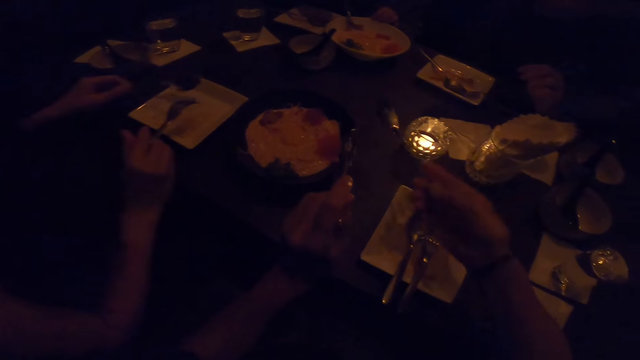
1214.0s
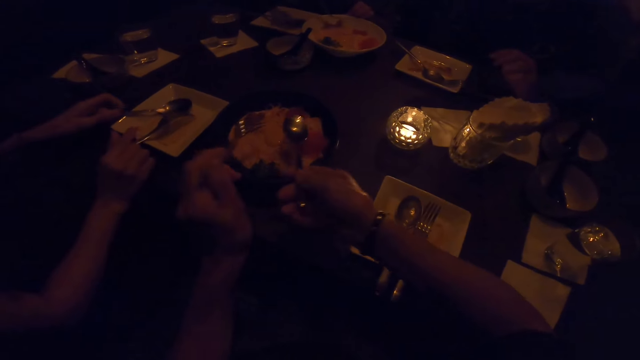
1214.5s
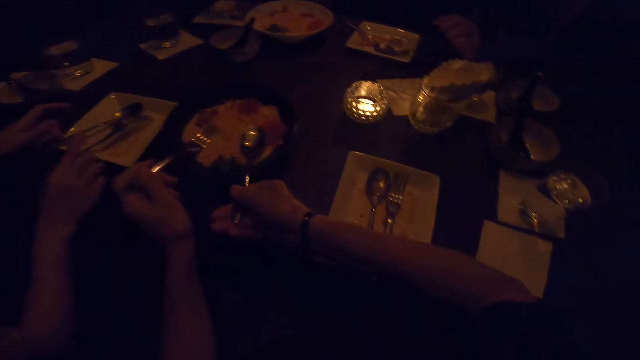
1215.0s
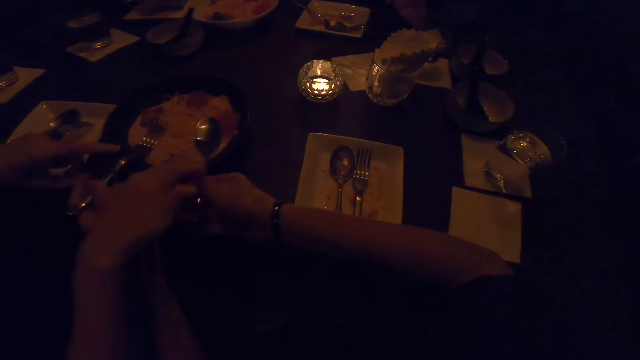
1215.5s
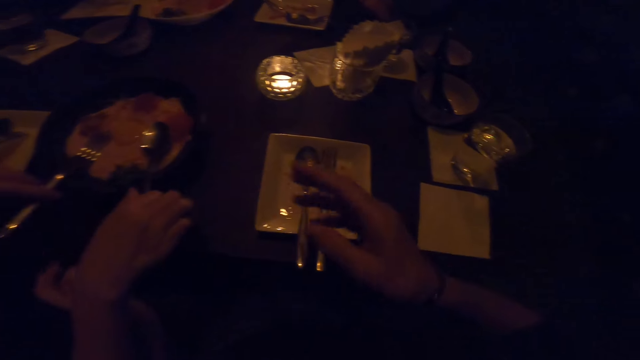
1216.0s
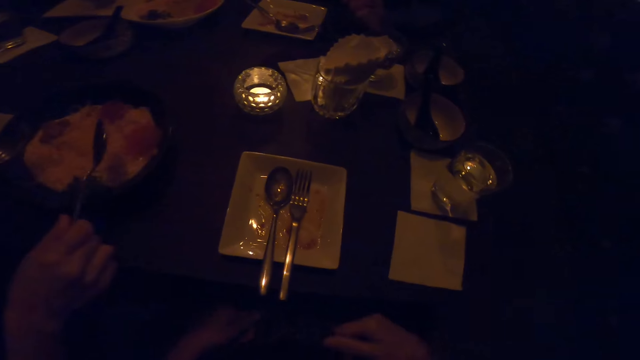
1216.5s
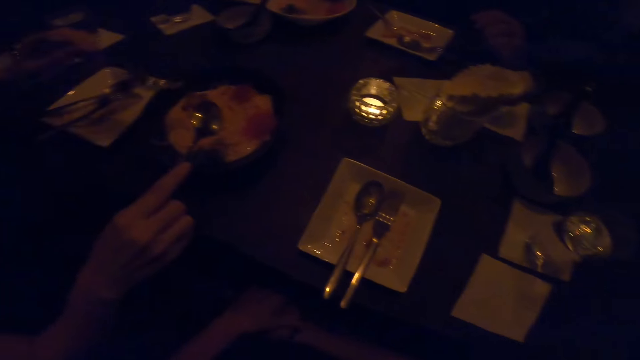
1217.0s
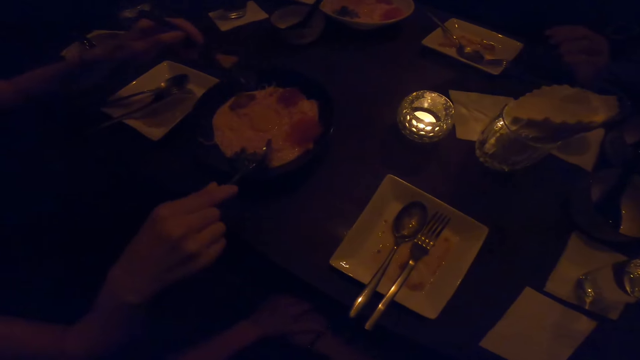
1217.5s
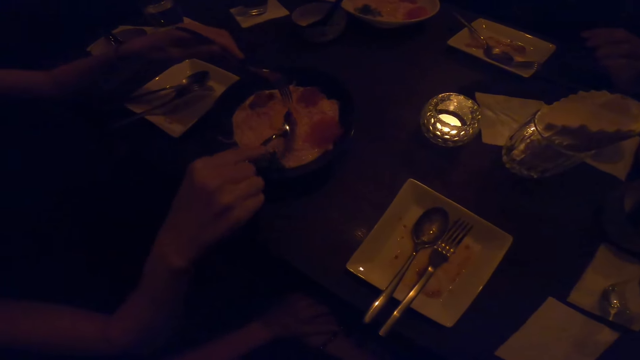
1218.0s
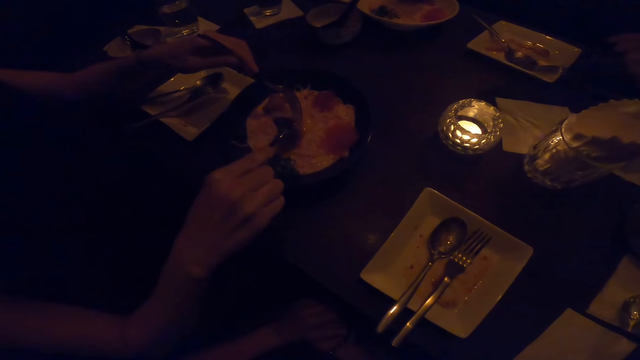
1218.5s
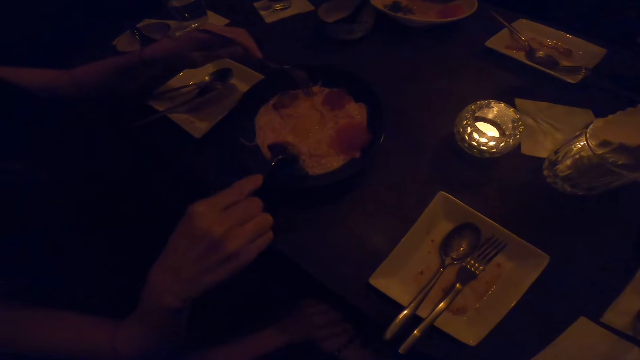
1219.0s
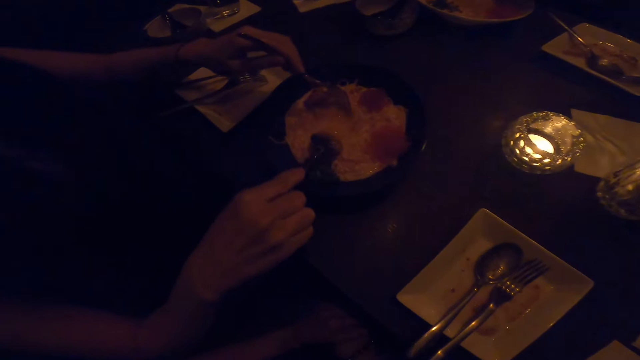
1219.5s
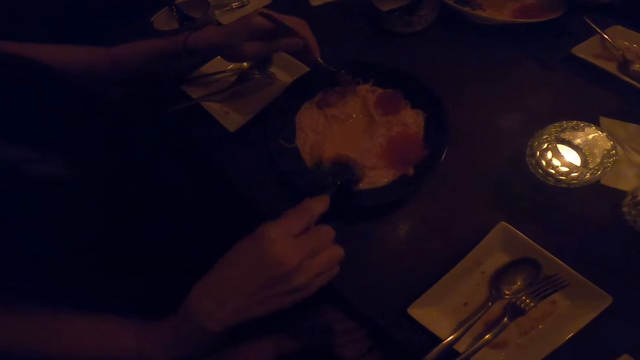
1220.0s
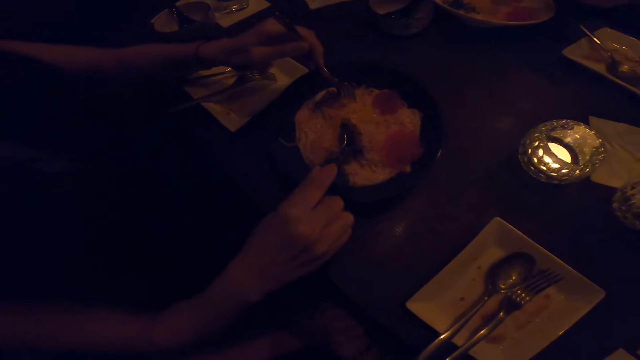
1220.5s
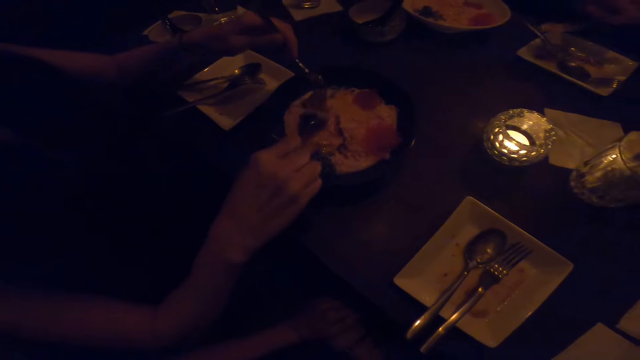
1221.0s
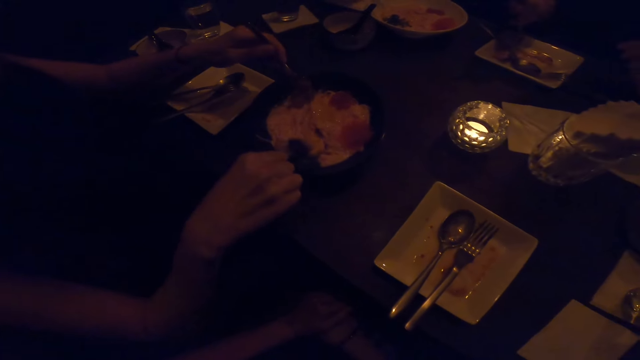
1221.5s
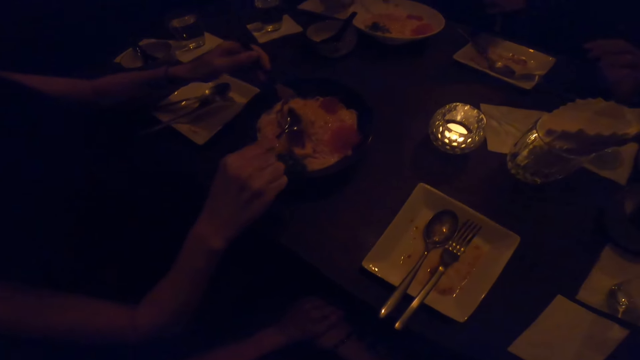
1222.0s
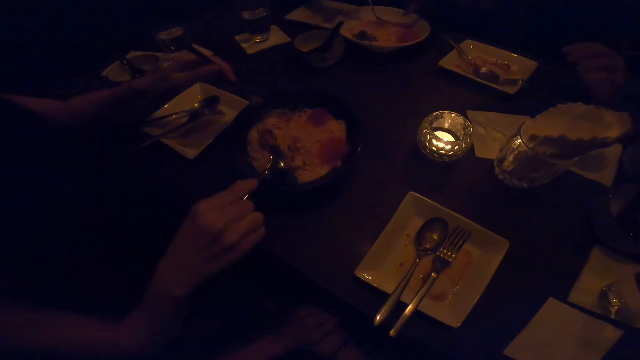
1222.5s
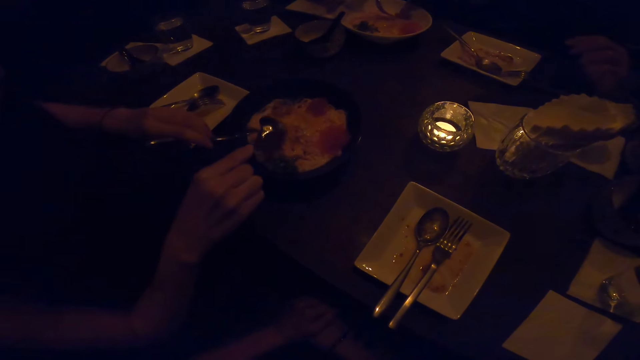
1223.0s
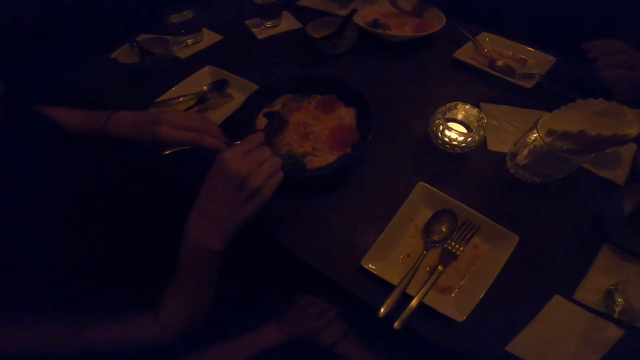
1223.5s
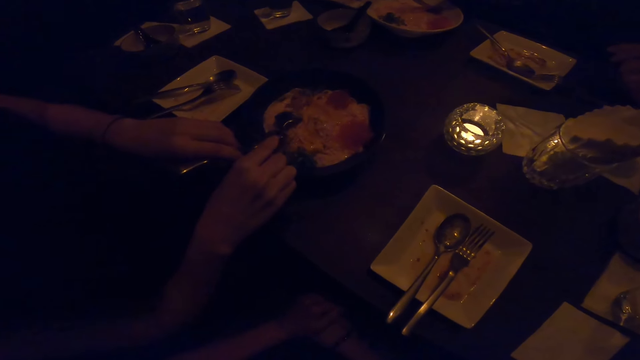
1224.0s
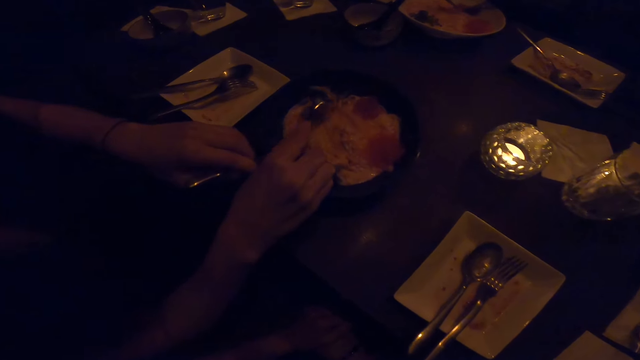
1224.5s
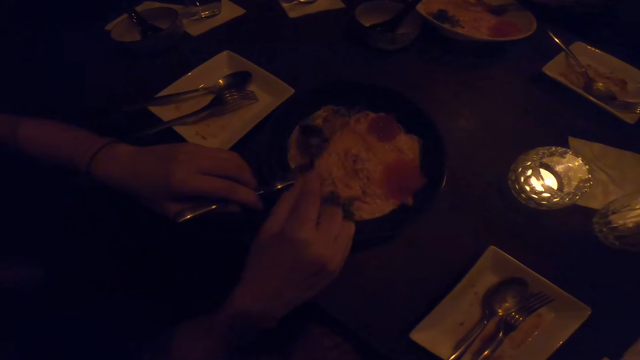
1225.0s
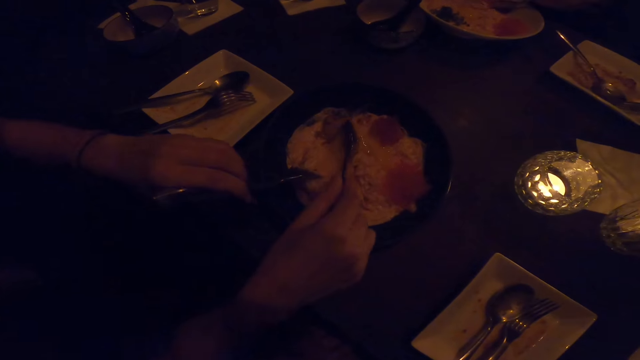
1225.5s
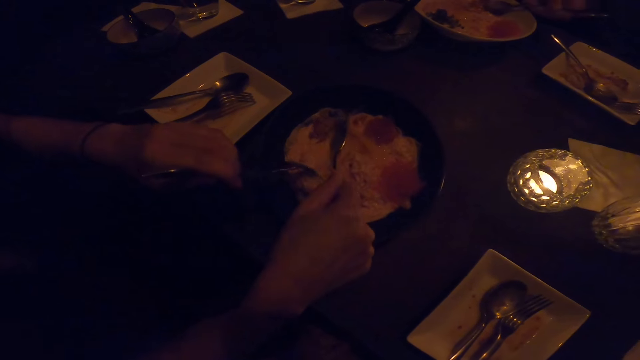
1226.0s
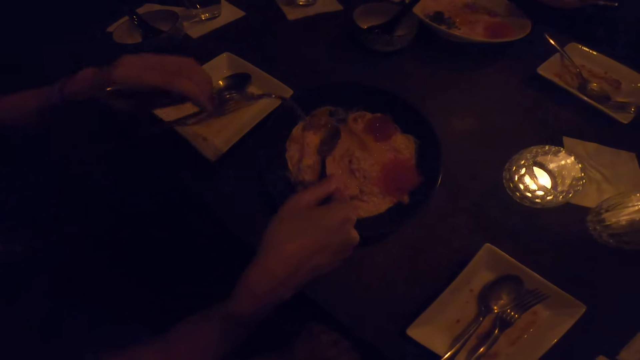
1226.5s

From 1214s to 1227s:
The camera wearer passes the fork in her left hand to a man. She puts both the fork and spoon in the plate of food. She passes the spoon in her right hand to the man. The man stirs the food in the frying pan with the spoon in his right hand.

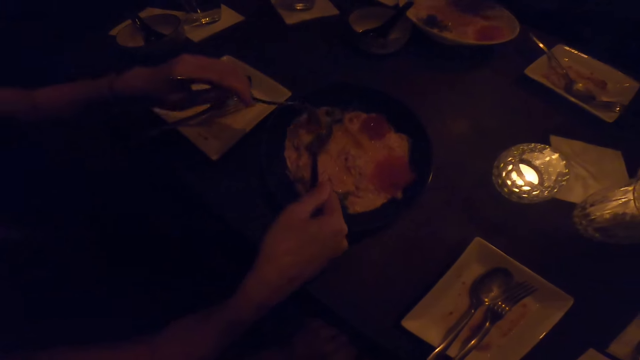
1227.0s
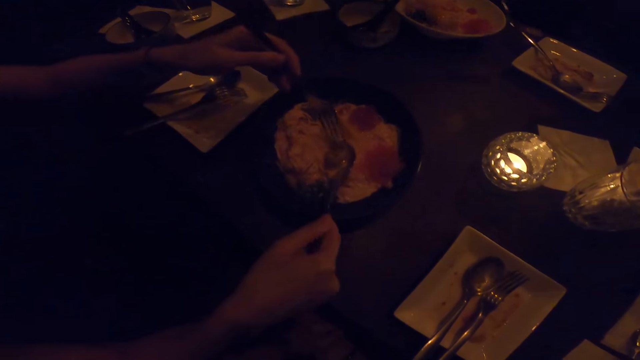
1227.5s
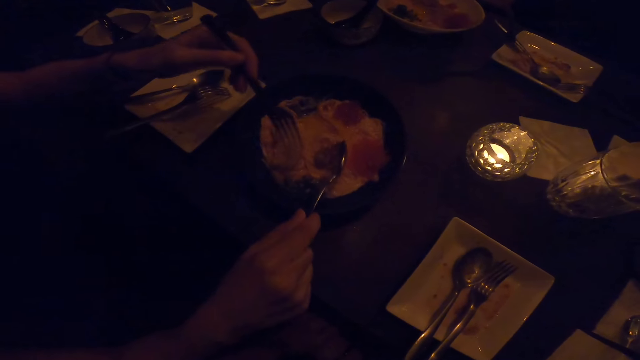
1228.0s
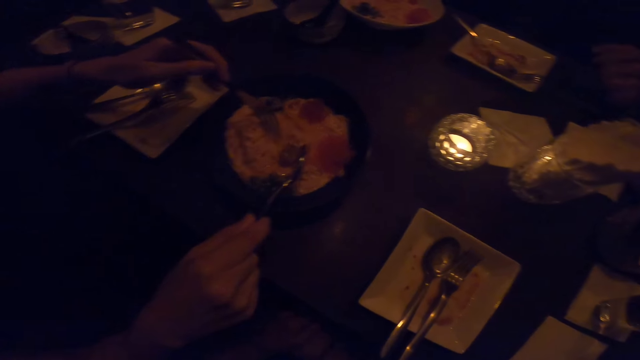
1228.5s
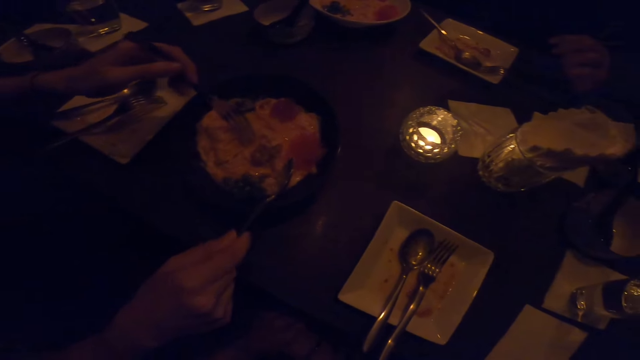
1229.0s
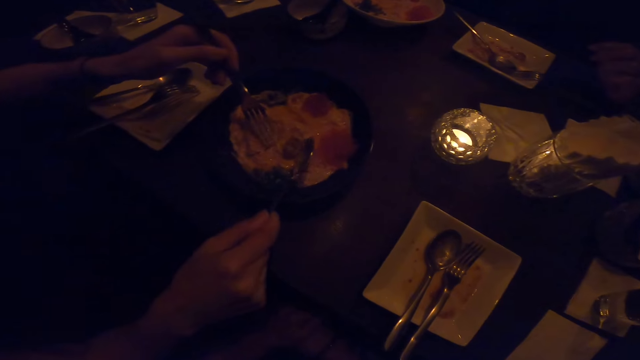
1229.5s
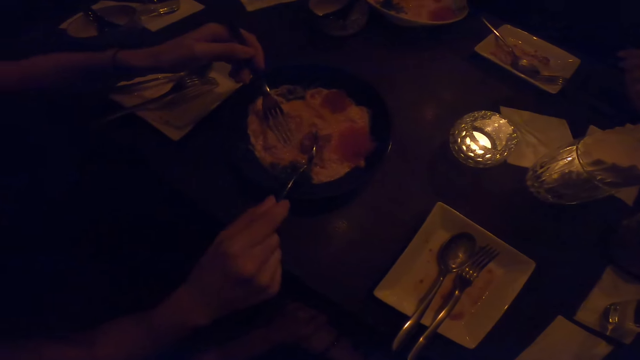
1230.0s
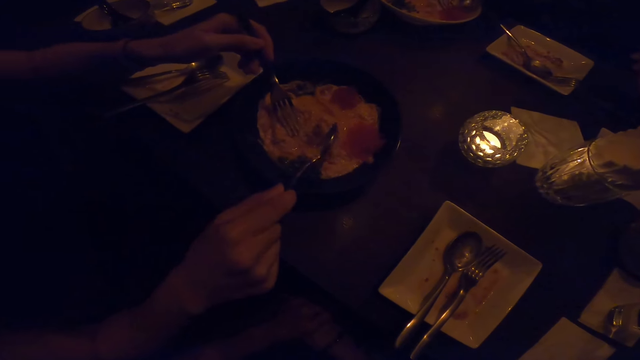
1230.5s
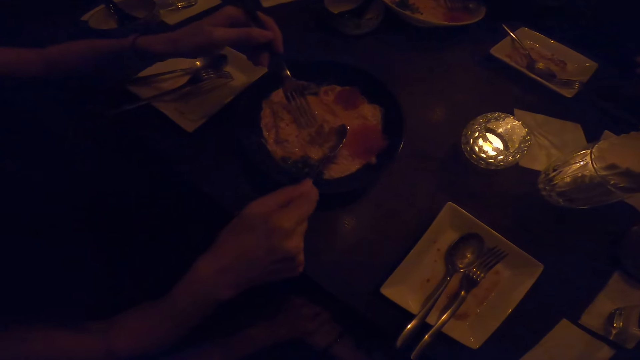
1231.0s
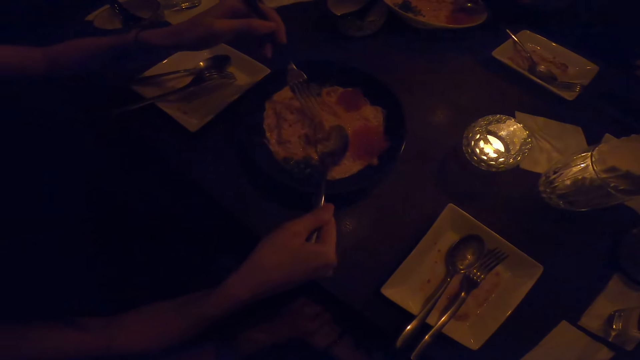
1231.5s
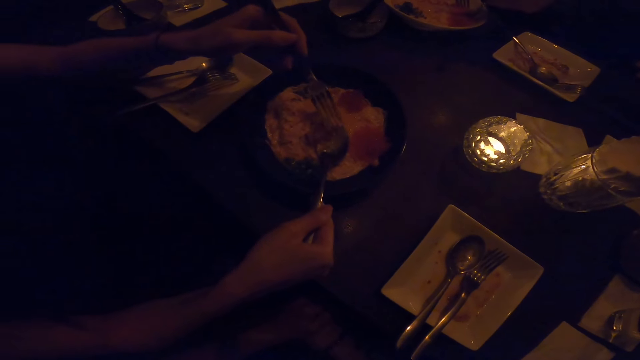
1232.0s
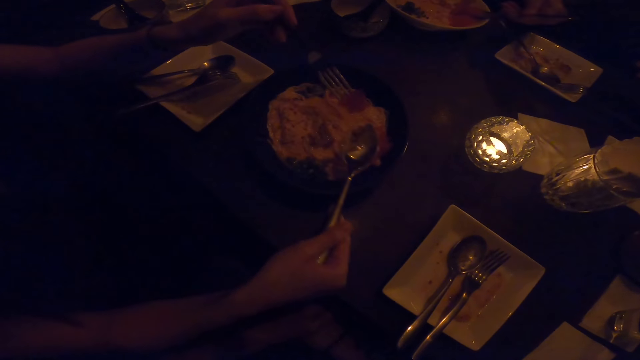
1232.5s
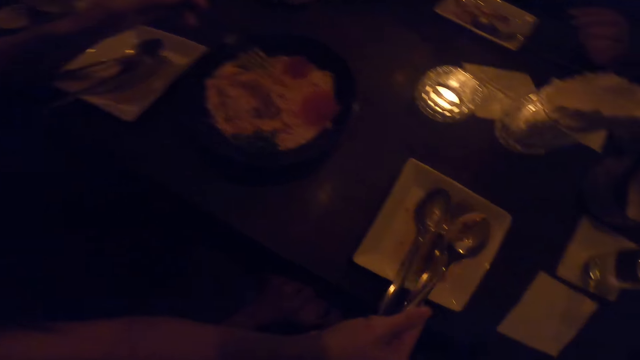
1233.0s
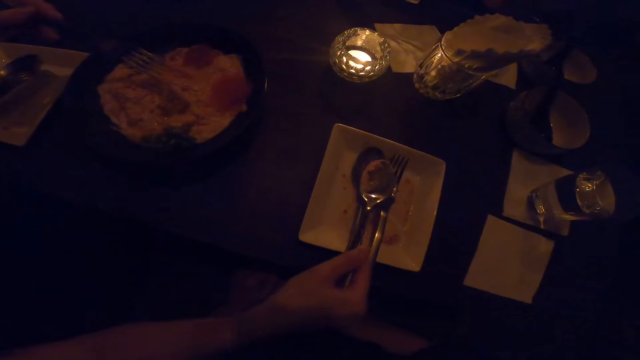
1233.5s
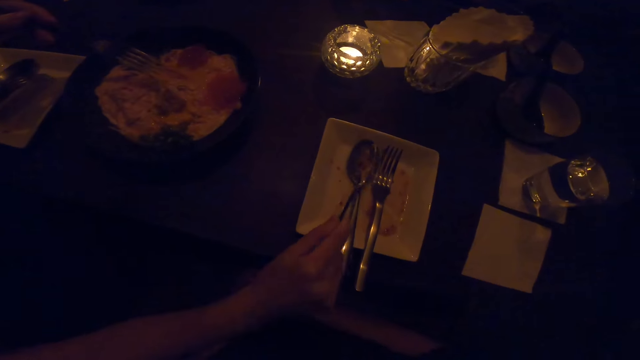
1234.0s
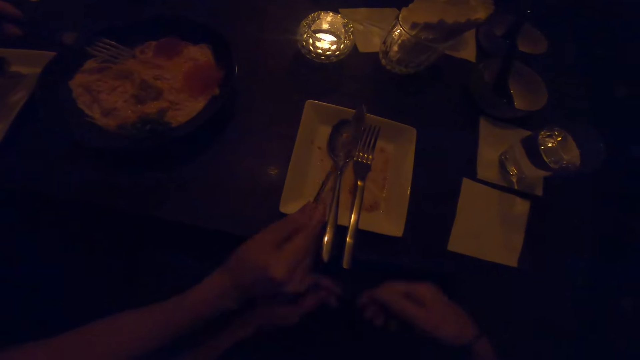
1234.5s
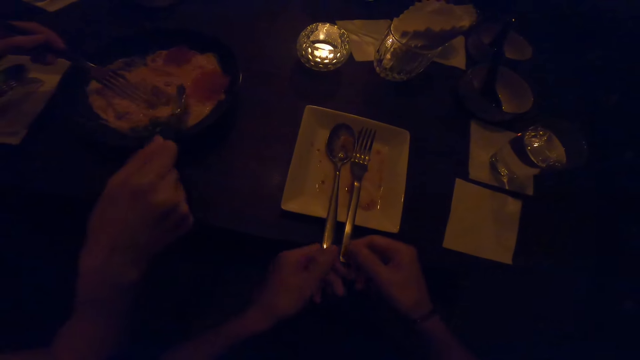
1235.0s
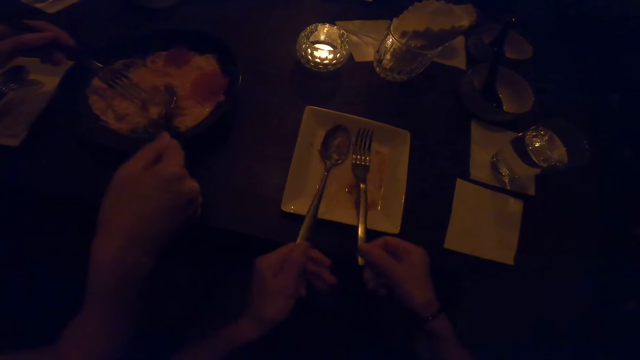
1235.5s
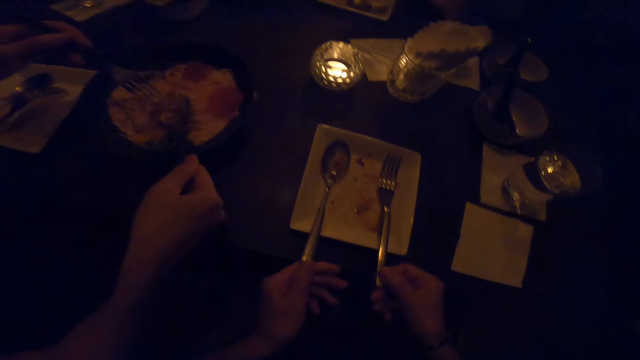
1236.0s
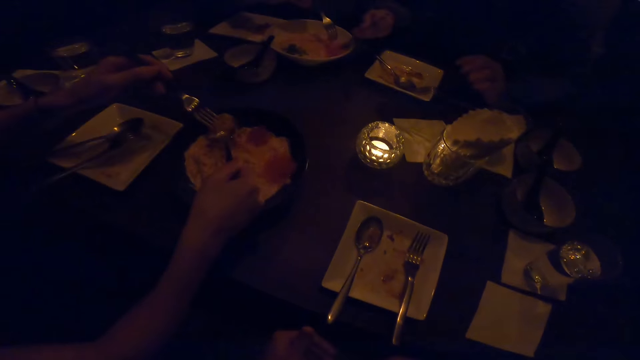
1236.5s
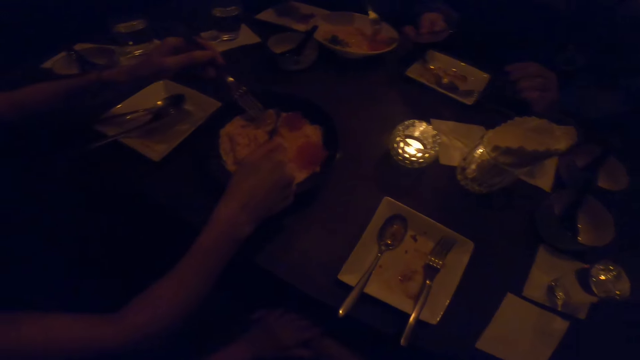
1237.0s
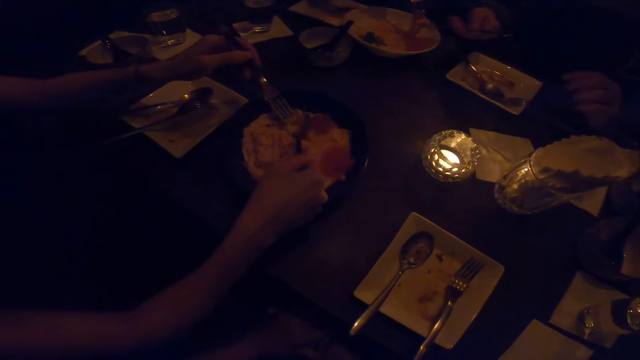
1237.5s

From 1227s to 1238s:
A man stirs the food in the frying pan with the fork in his left hand. The man drops food on the plate on the table with the spoon in his right hand. The camera wearer holds the spoon and fork from the plate on the table with both her hands.
